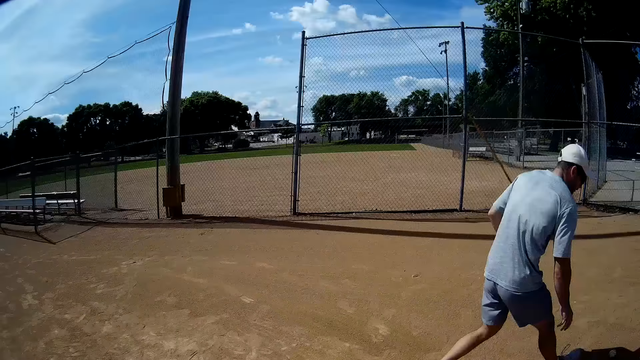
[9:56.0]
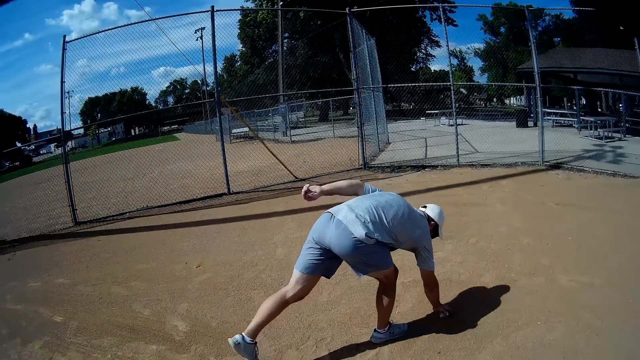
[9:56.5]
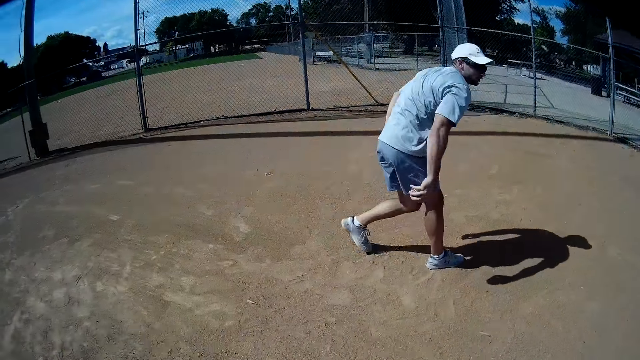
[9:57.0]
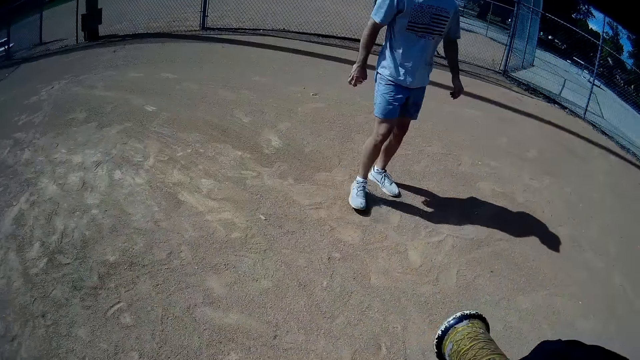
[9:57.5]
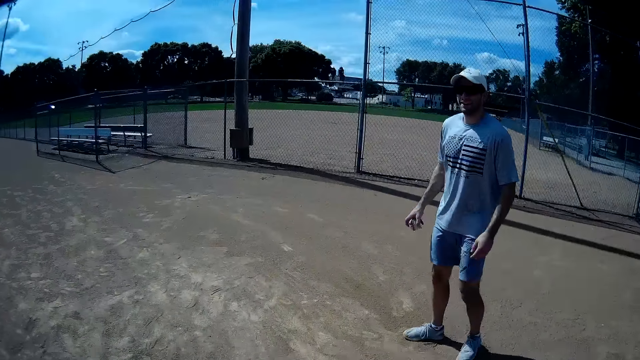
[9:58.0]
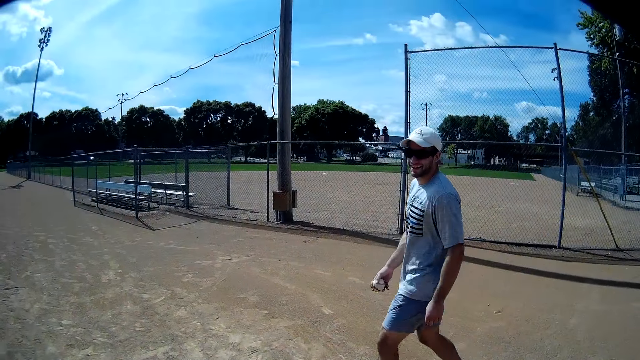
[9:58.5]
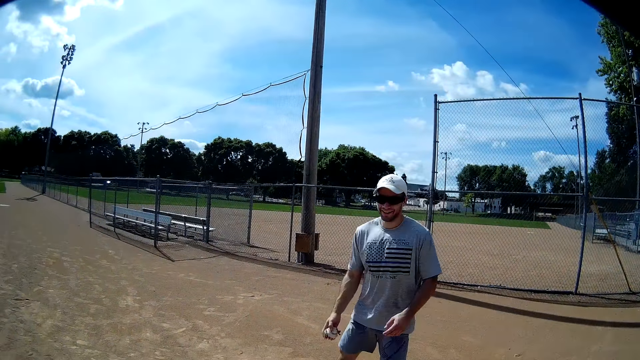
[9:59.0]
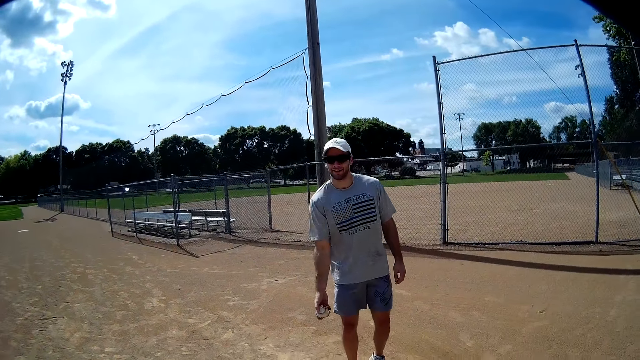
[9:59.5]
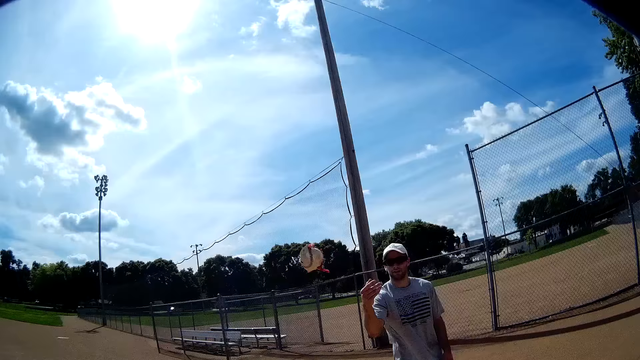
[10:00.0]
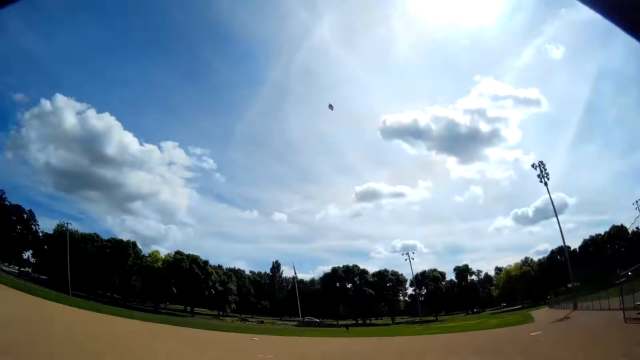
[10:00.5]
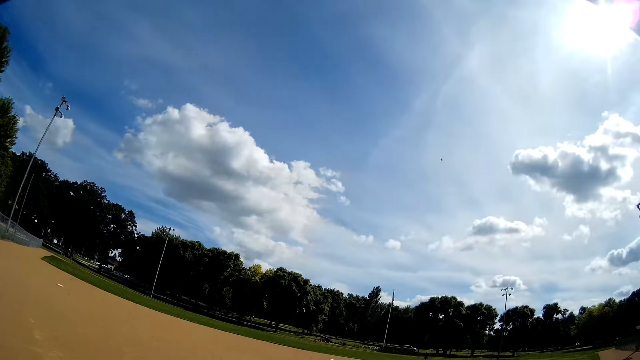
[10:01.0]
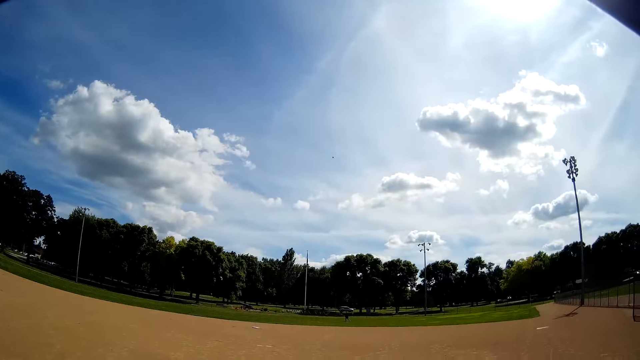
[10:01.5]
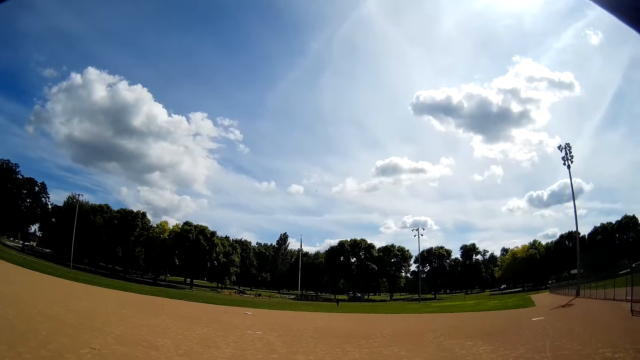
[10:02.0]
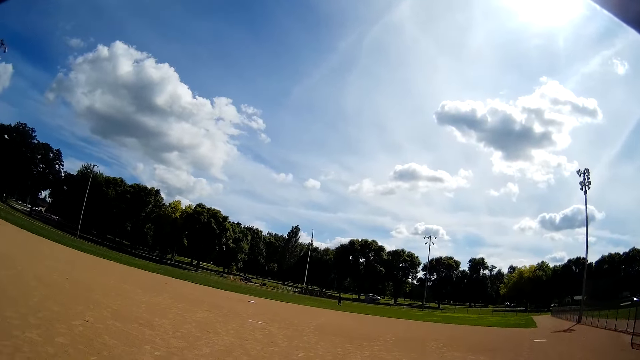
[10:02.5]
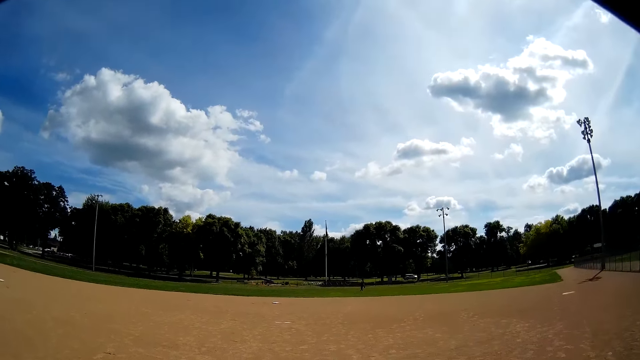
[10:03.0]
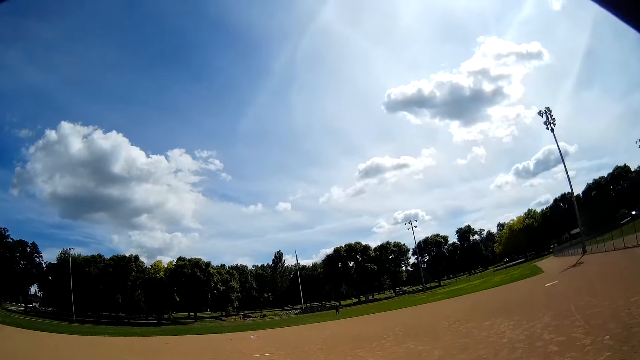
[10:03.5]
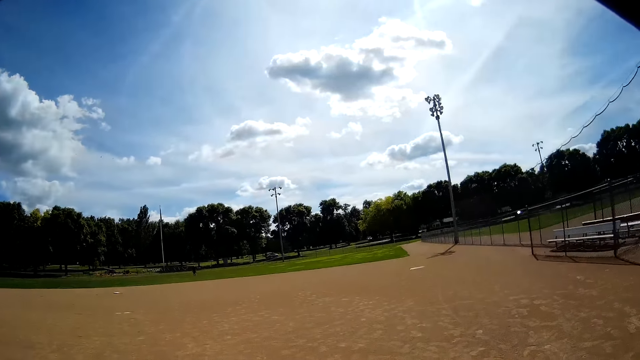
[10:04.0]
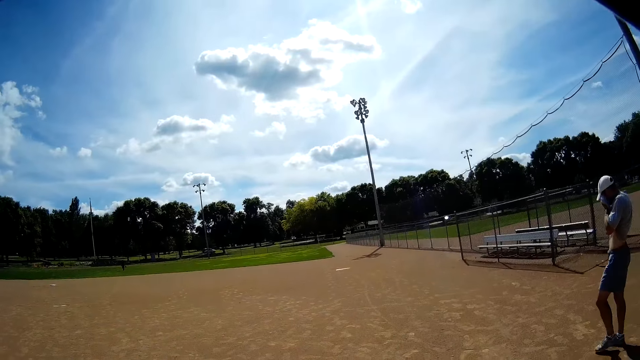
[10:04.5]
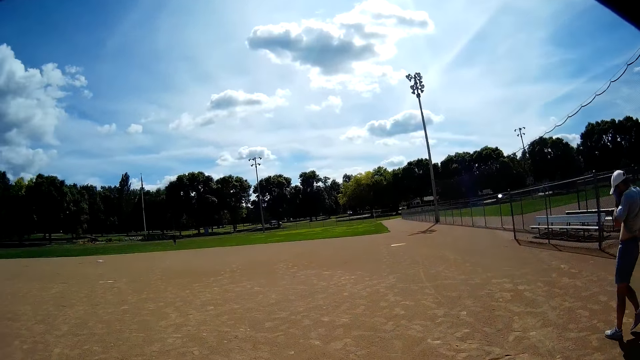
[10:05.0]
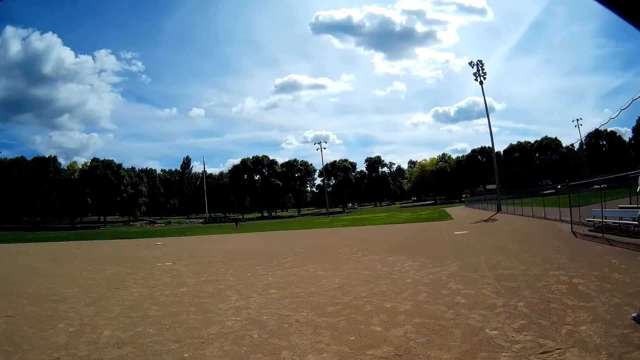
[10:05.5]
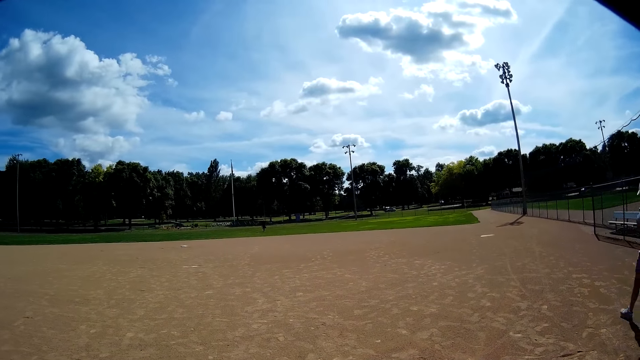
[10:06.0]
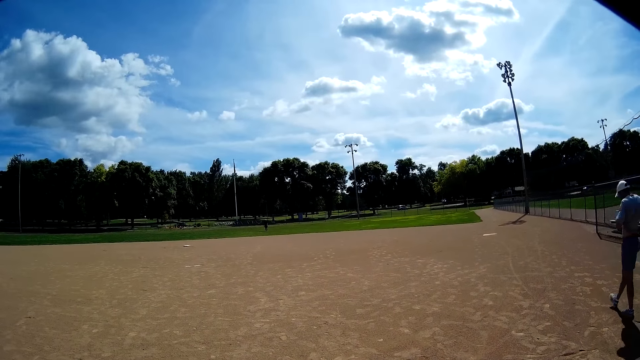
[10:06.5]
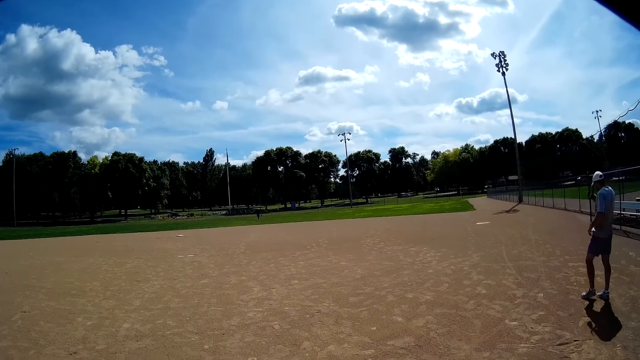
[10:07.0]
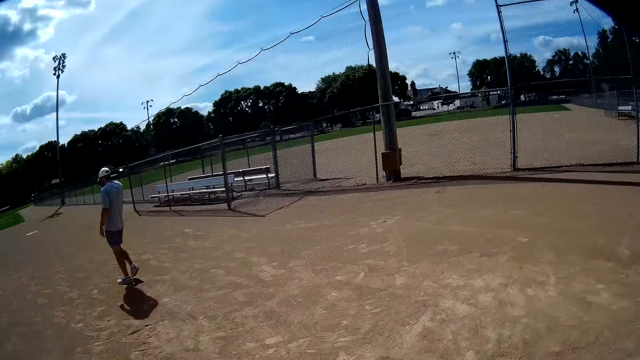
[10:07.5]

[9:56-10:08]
The man picks a seventh baseball on the floor with his right hand and walks around. The man throws the seventh baseball towards the camera wearer with his right hand. The camera wearer kicks the ball. He hits the seventh baseball with the baseball bat in his hands. The man walks around.

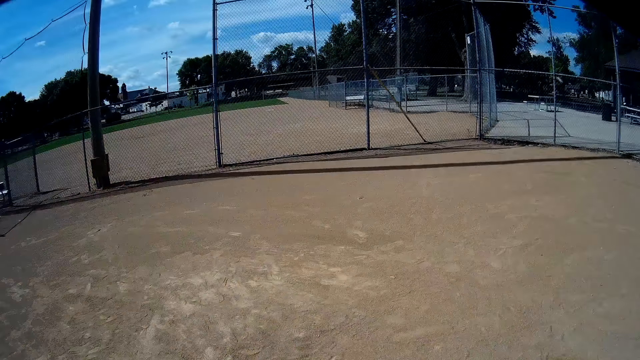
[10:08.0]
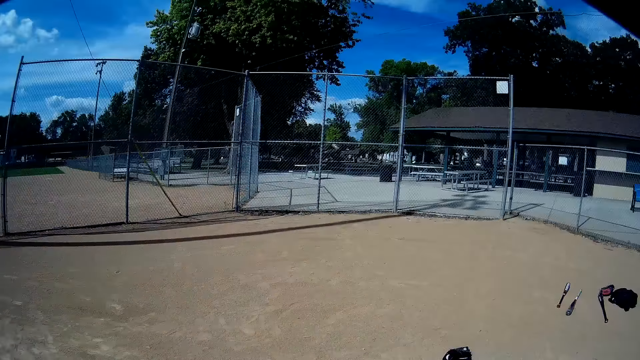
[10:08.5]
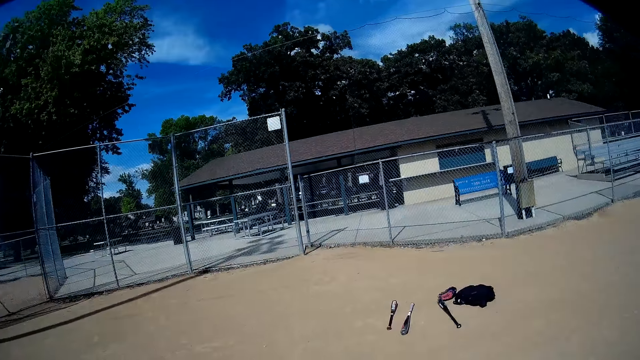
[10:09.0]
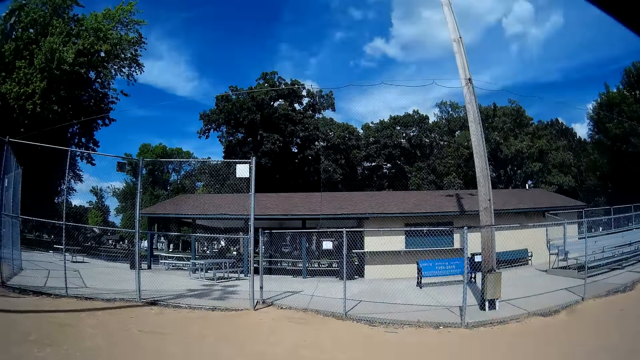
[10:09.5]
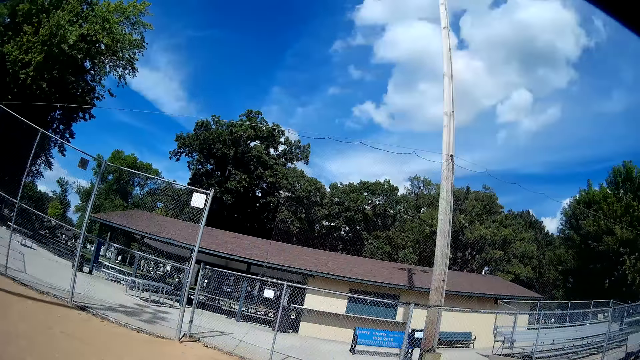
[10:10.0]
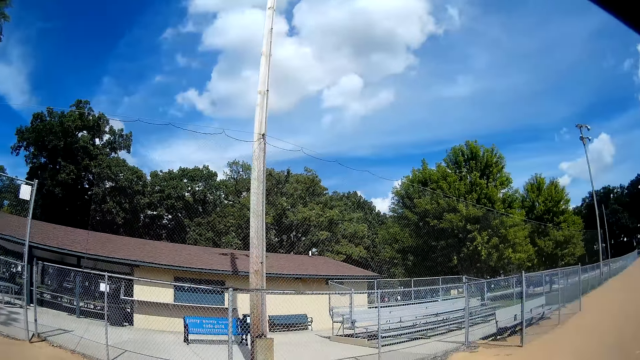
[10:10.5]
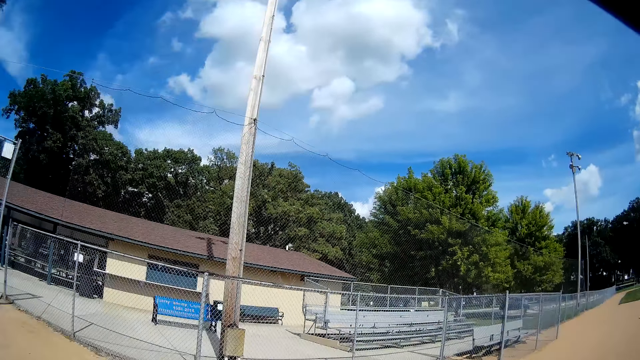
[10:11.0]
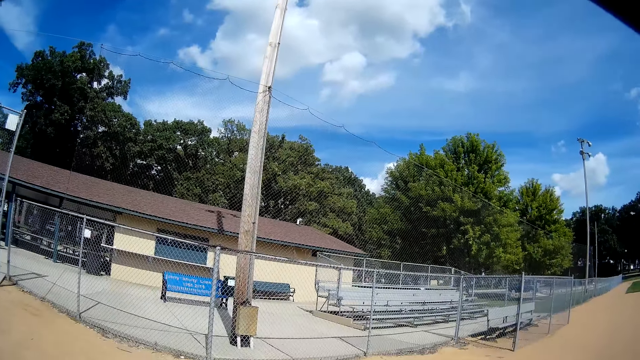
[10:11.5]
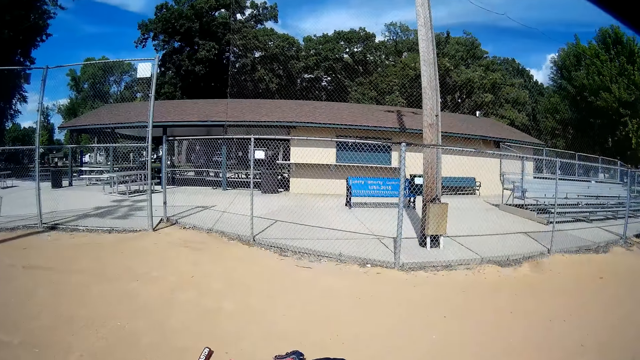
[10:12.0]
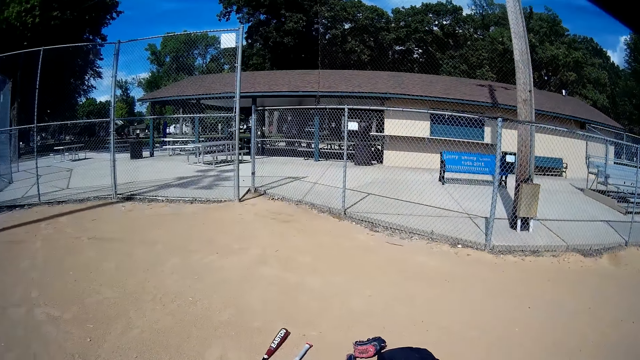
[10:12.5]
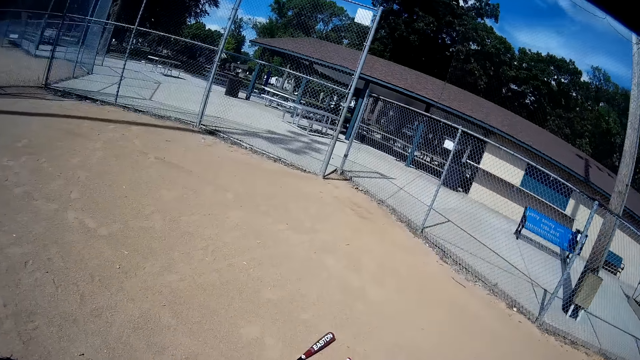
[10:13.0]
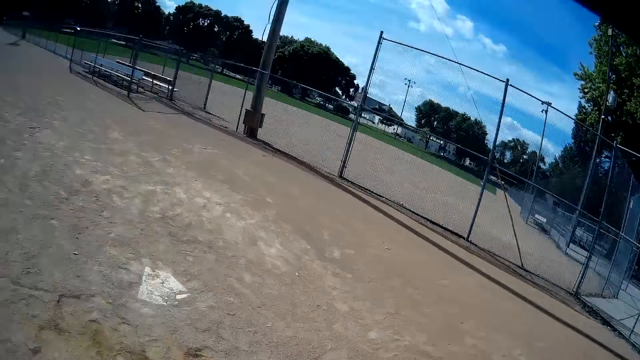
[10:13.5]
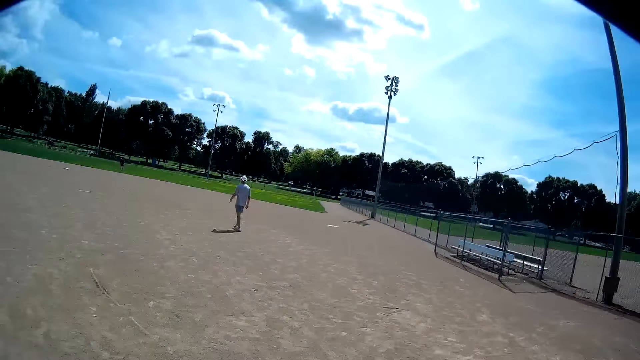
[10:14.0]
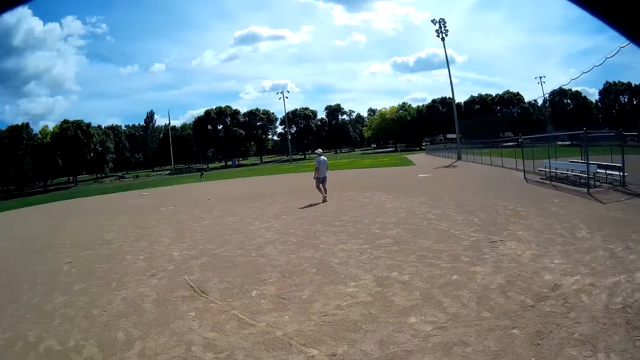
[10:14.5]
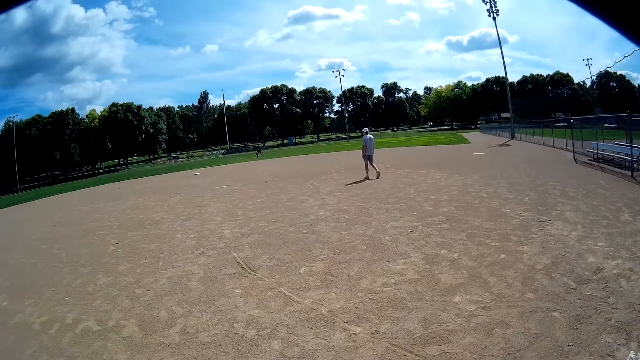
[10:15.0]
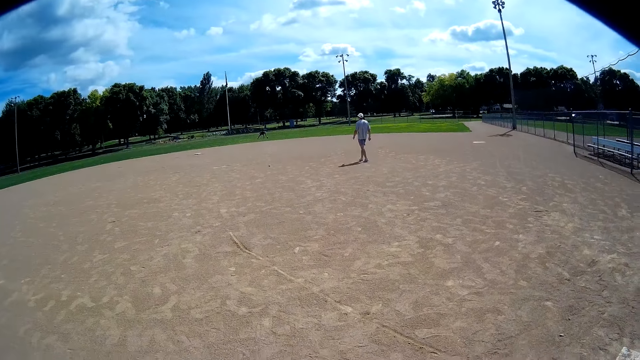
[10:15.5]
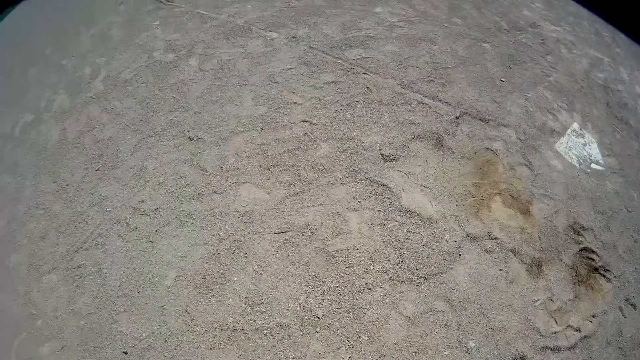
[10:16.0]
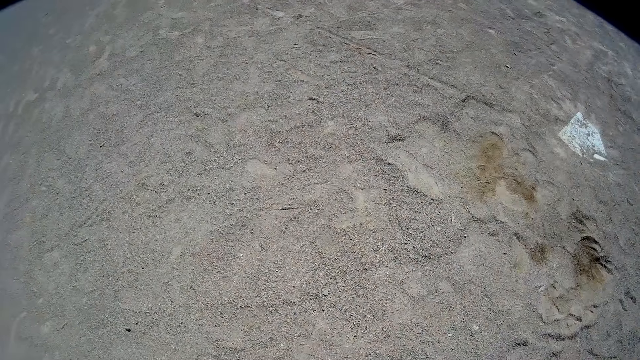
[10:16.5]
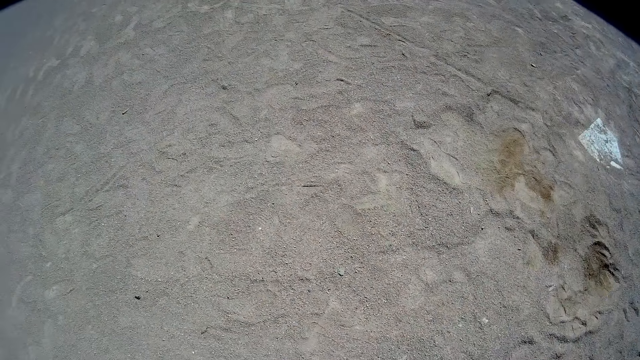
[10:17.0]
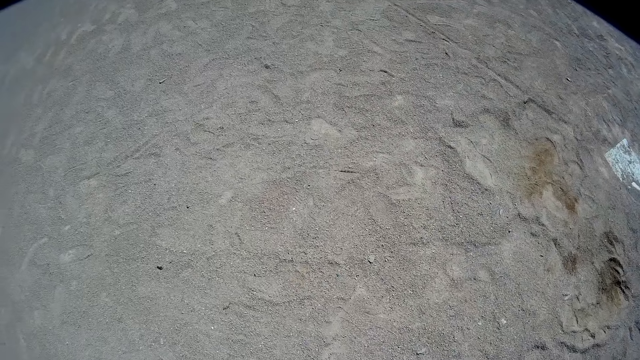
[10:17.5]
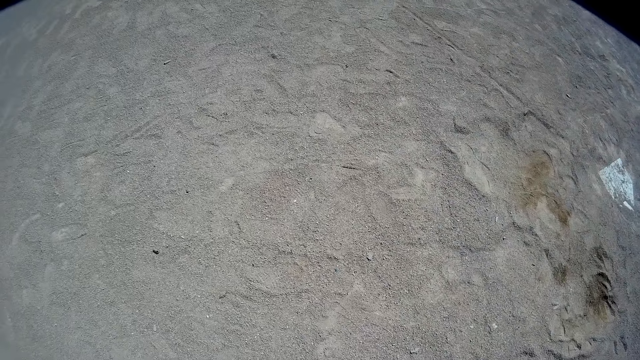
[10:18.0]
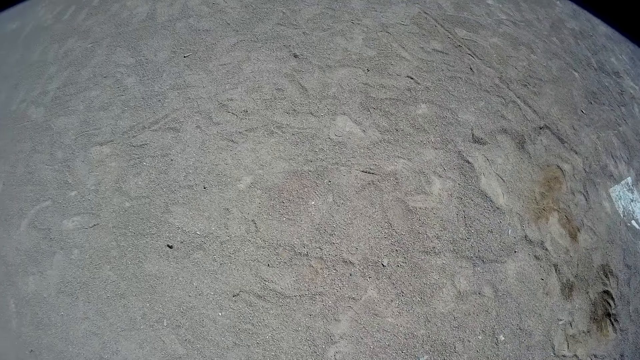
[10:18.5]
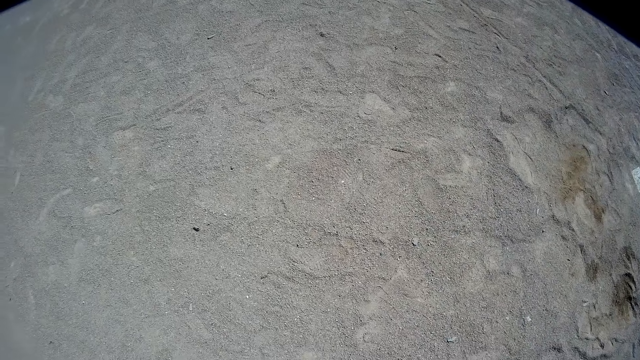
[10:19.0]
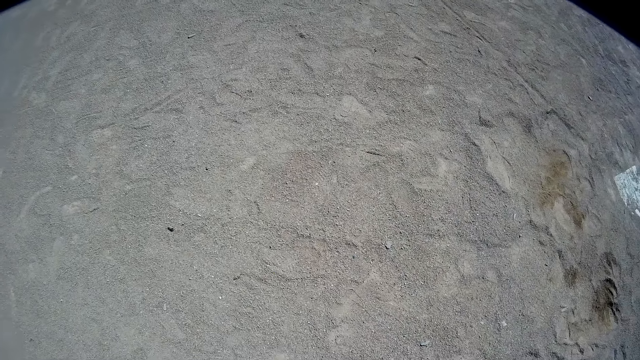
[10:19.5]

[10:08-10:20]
The camera wearer looks around. A man walks around. The camera wearer looks around.
